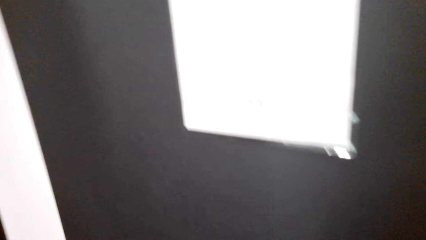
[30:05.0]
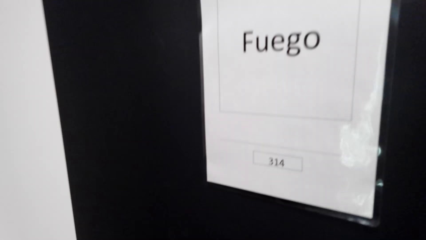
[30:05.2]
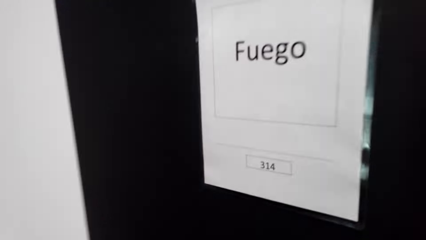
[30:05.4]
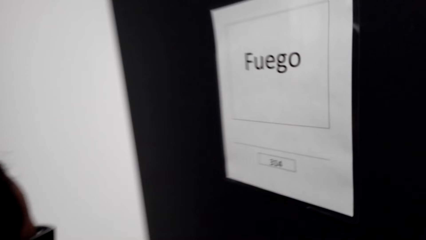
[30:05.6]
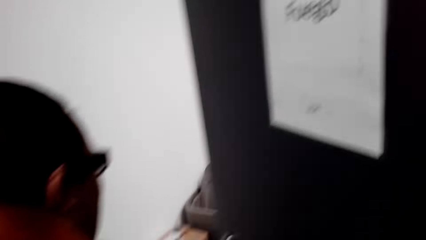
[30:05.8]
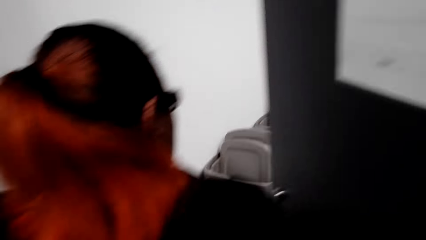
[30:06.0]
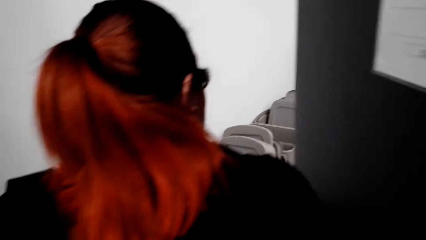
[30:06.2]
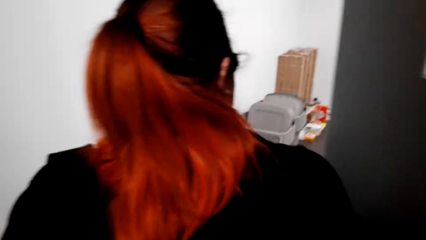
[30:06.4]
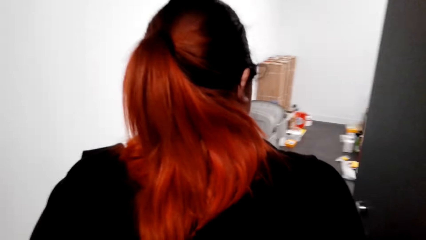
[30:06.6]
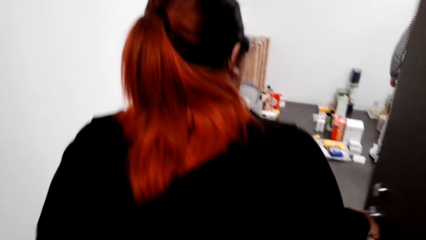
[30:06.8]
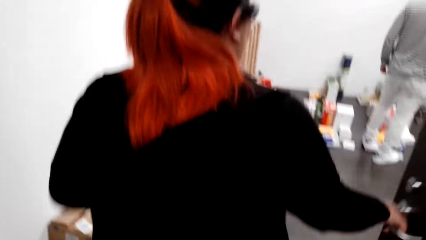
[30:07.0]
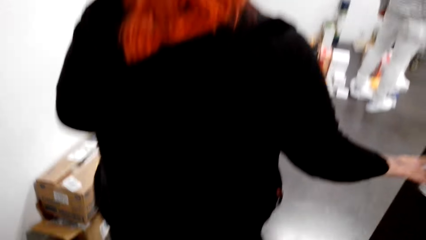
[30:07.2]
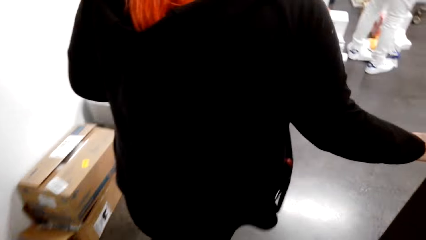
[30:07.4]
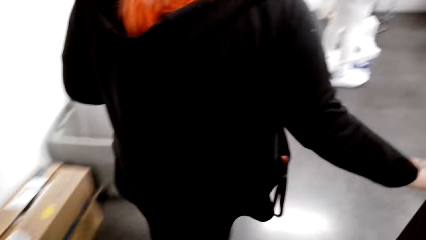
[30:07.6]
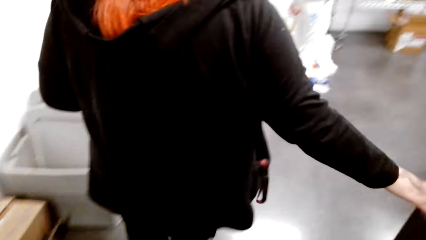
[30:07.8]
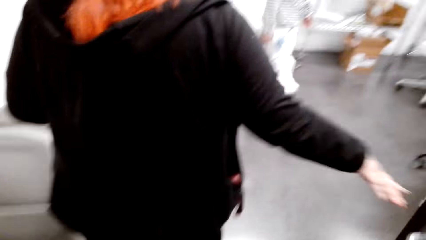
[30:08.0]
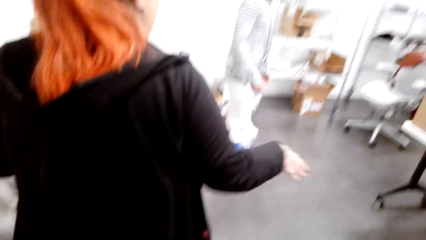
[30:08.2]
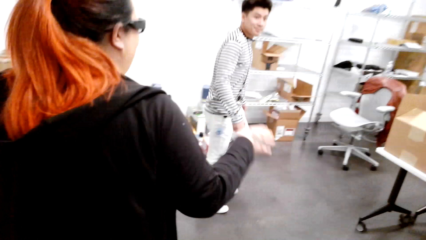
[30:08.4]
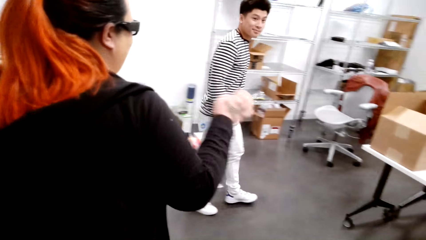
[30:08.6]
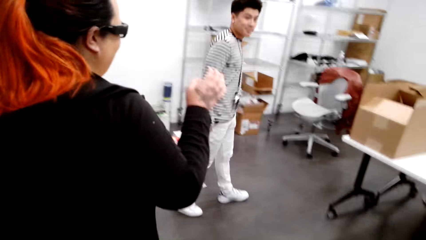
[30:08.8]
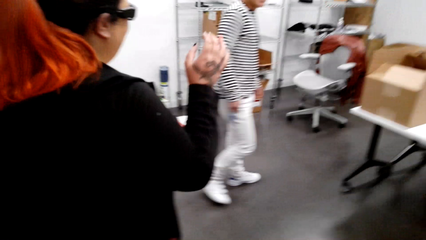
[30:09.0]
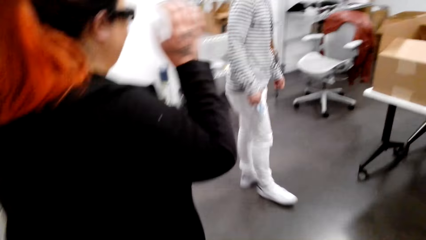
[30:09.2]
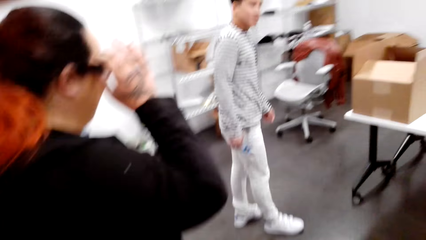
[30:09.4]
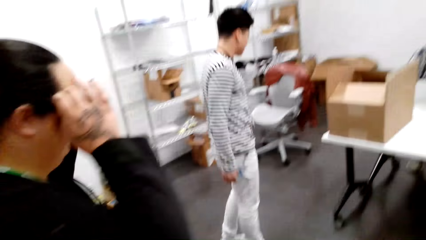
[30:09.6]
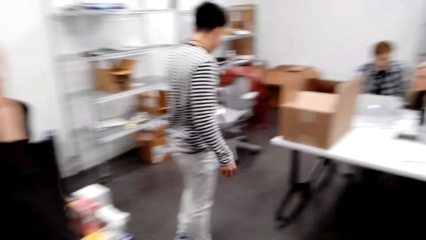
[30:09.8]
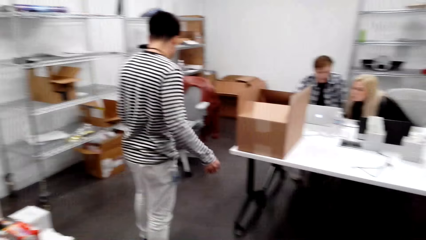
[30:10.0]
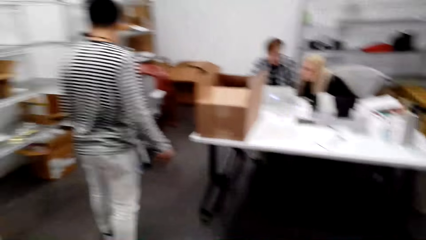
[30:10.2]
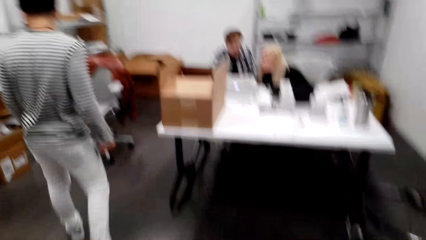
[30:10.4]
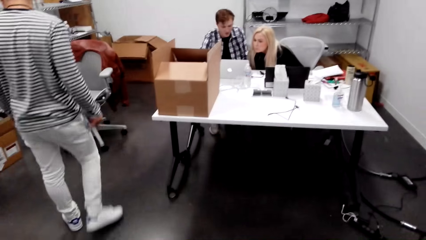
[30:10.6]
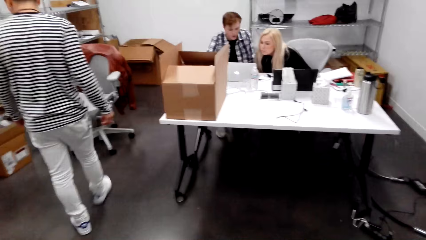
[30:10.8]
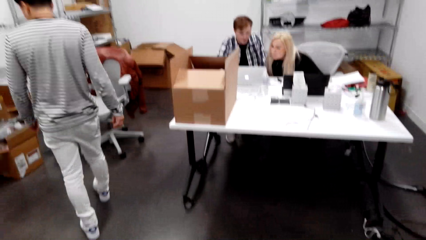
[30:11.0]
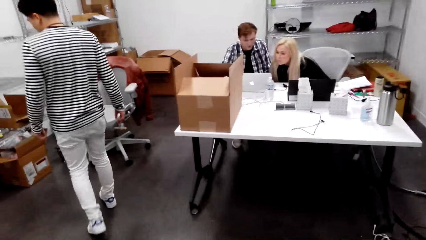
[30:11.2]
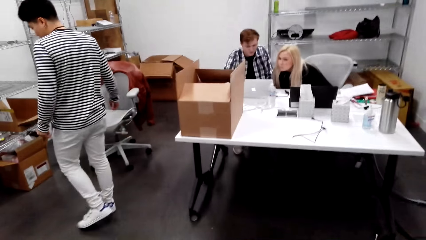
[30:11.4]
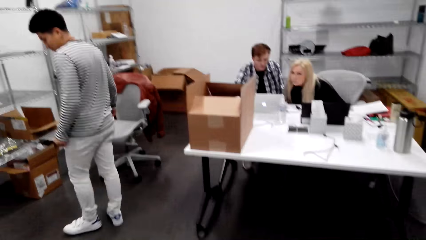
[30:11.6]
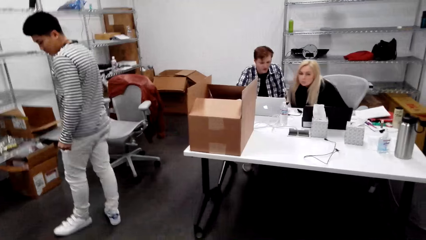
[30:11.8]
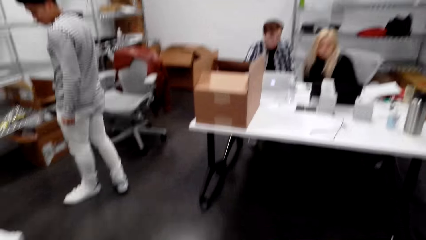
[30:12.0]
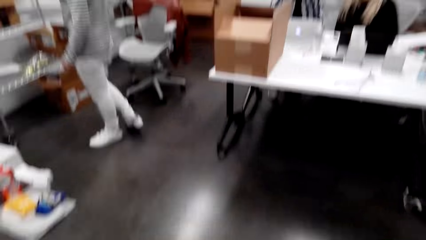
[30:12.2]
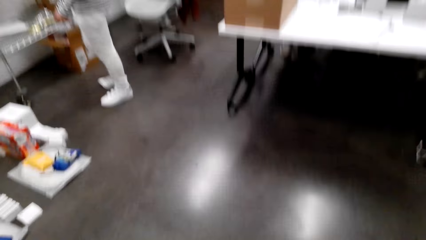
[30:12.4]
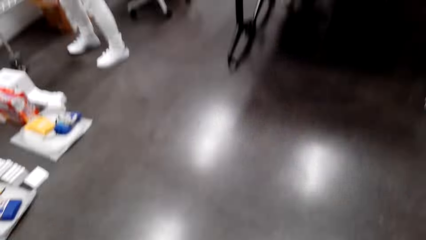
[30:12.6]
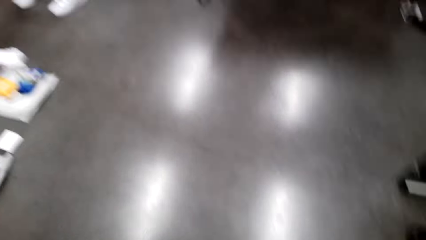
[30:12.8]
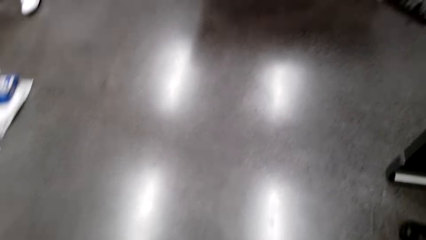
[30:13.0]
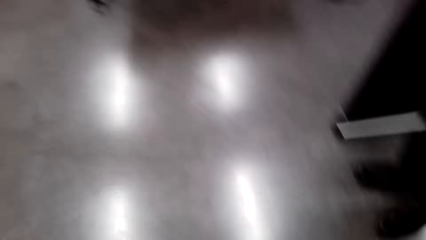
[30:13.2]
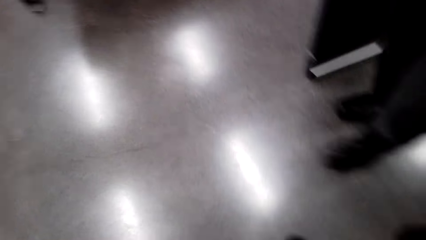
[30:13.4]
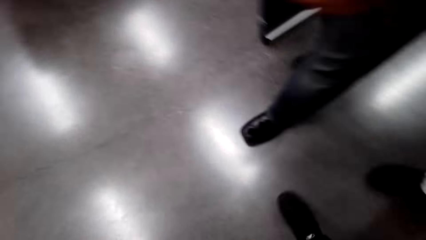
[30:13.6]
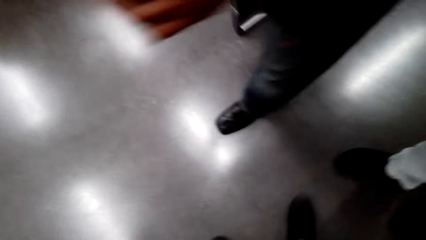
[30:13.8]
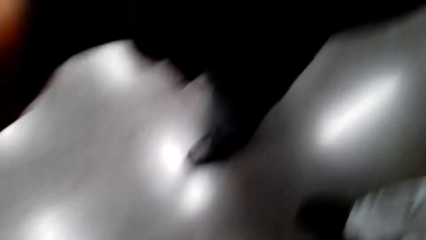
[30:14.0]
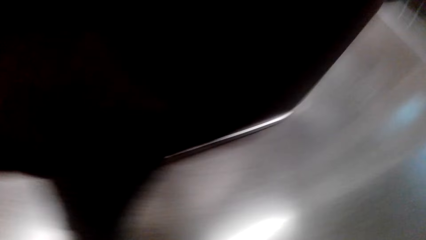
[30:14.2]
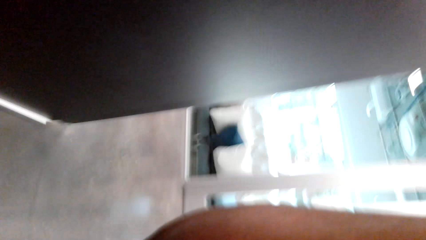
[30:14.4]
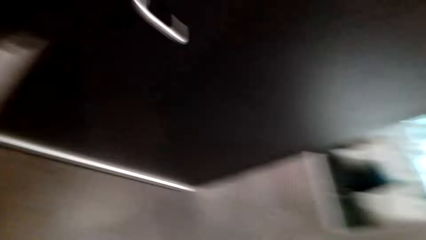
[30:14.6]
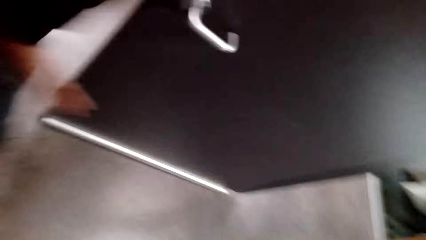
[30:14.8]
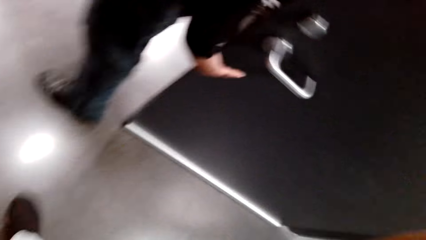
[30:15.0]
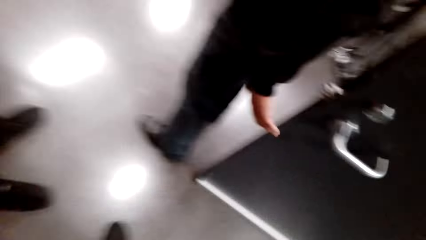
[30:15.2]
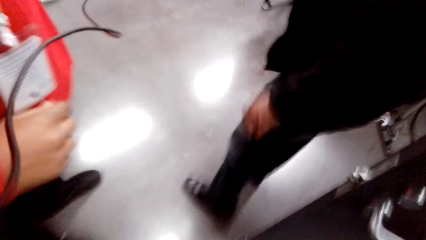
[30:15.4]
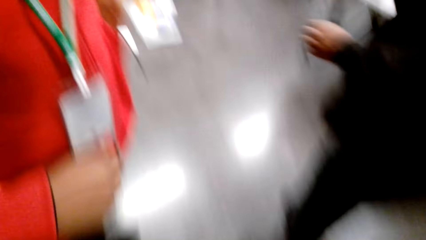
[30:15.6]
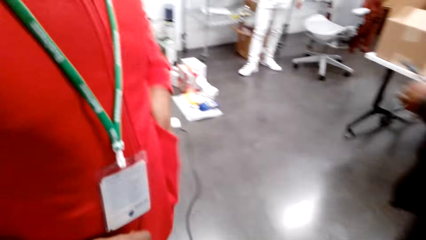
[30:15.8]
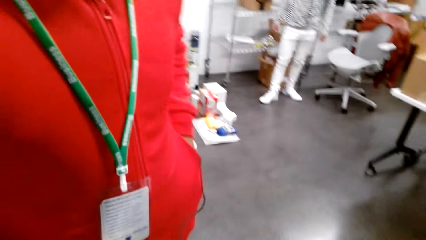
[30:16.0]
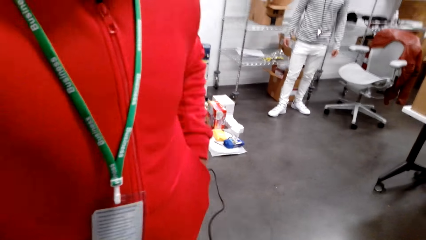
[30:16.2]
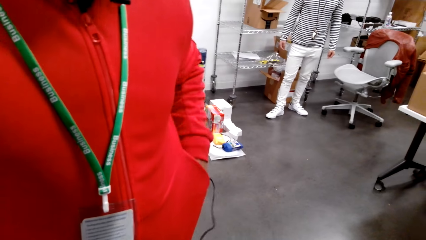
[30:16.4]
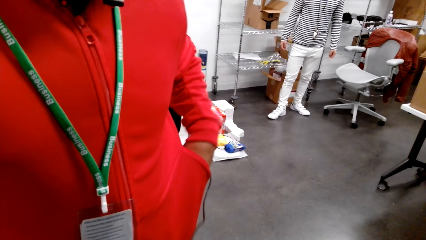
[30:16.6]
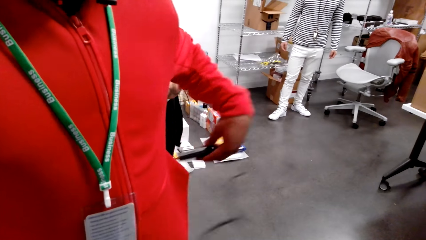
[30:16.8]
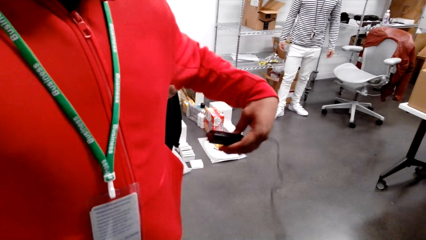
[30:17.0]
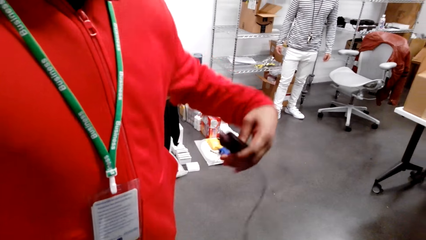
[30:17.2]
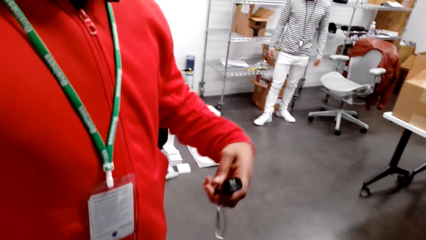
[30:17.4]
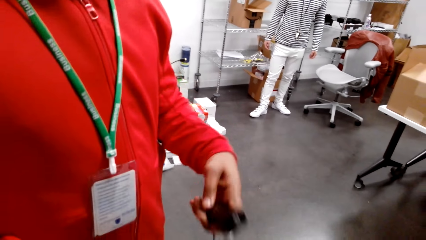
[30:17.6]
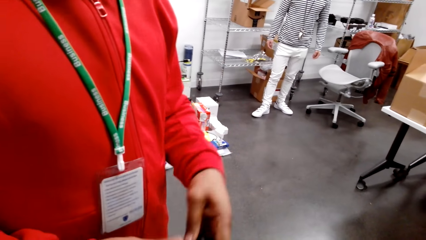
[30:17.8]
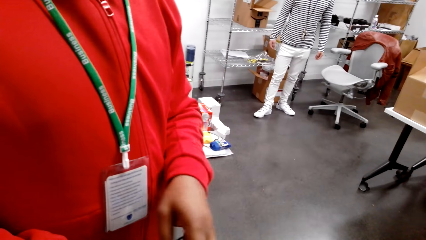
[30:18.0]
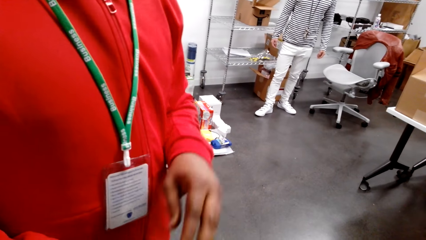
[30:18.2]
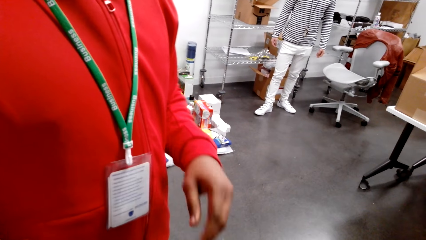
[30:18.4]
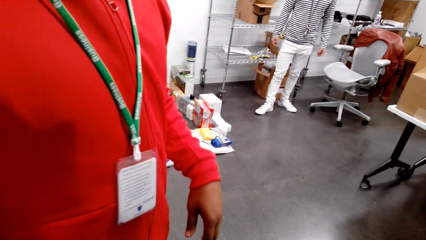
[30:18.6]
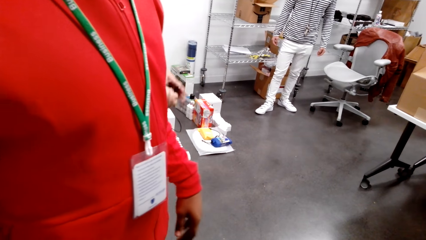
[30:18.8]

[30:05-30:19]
A person gets inside. The person touches the lift switch. The person touches the head. The camera wearer enters a room. Another person removes something from a pocket. The camera wearer stops.
